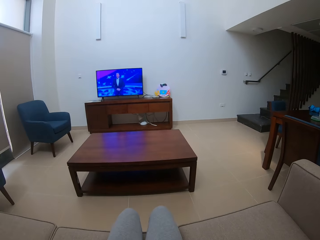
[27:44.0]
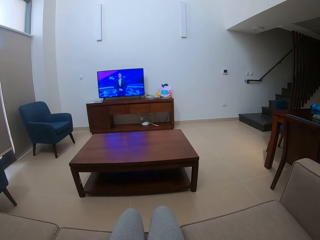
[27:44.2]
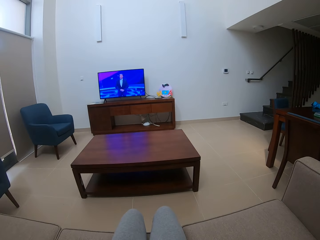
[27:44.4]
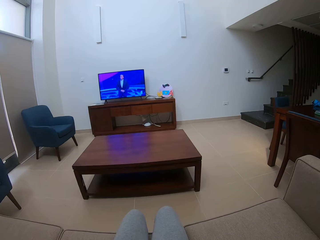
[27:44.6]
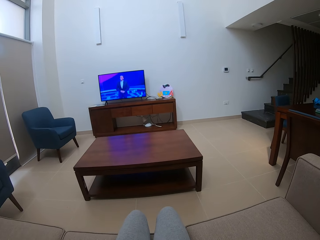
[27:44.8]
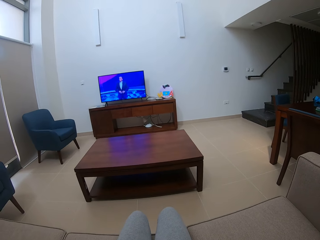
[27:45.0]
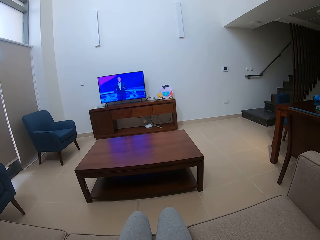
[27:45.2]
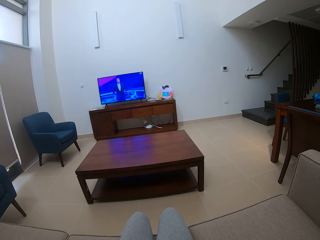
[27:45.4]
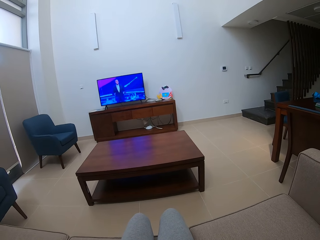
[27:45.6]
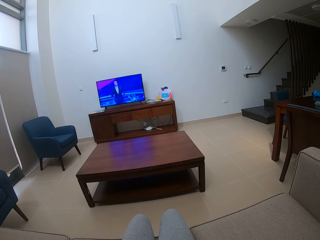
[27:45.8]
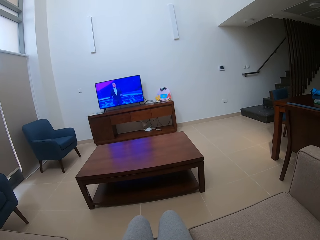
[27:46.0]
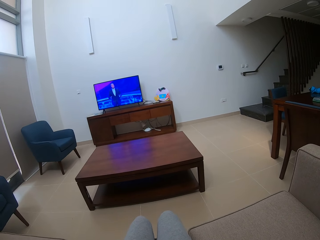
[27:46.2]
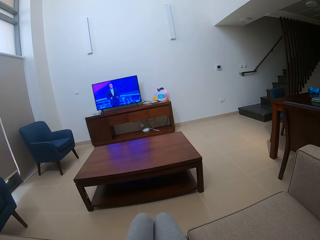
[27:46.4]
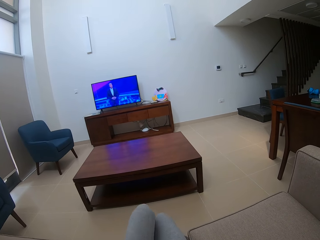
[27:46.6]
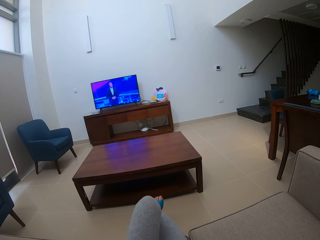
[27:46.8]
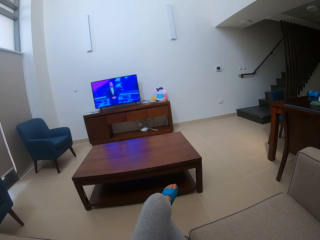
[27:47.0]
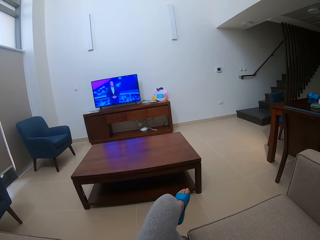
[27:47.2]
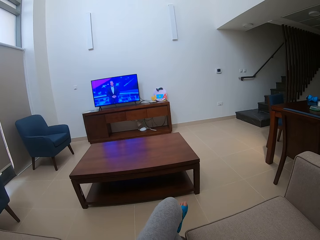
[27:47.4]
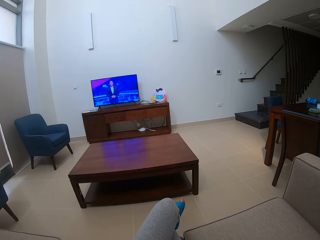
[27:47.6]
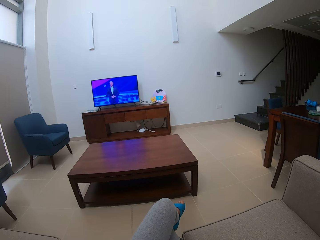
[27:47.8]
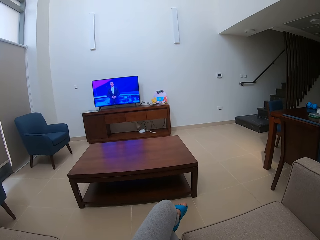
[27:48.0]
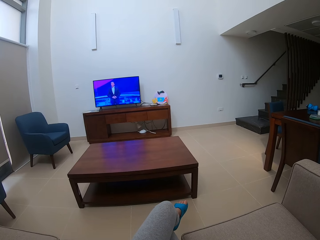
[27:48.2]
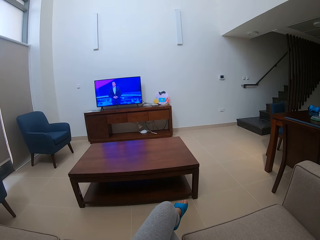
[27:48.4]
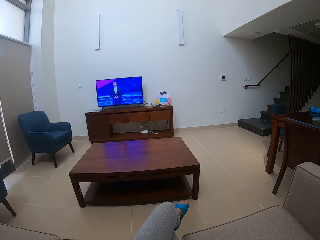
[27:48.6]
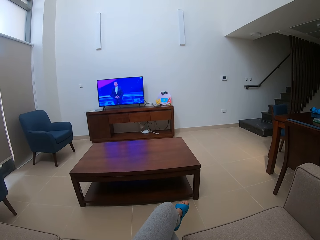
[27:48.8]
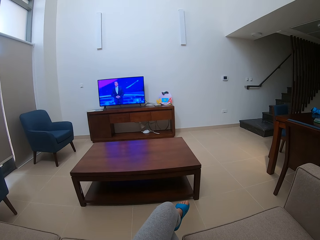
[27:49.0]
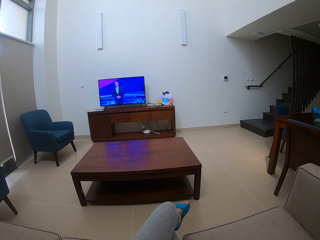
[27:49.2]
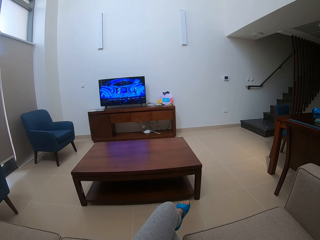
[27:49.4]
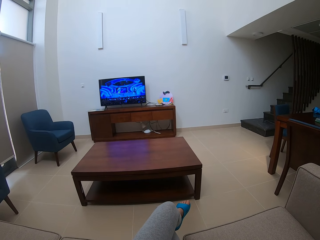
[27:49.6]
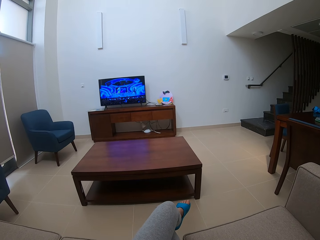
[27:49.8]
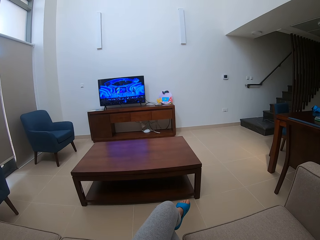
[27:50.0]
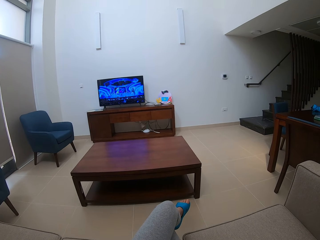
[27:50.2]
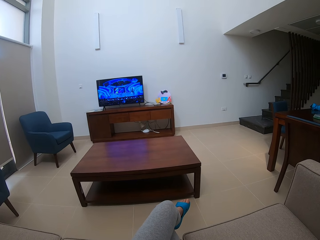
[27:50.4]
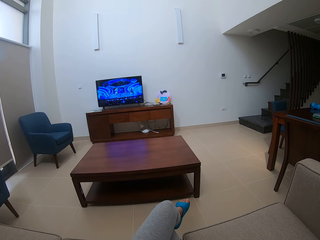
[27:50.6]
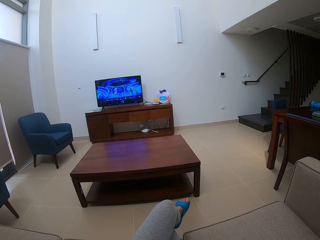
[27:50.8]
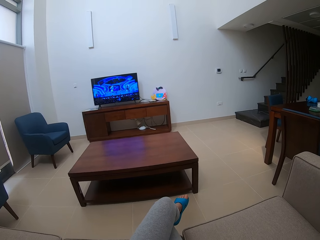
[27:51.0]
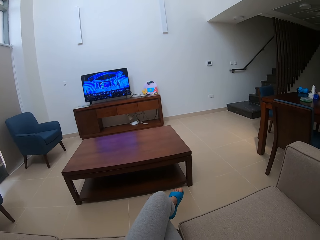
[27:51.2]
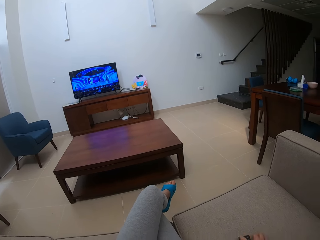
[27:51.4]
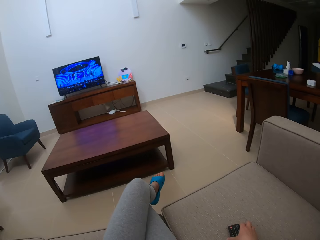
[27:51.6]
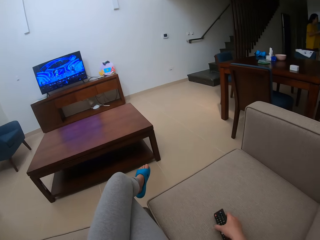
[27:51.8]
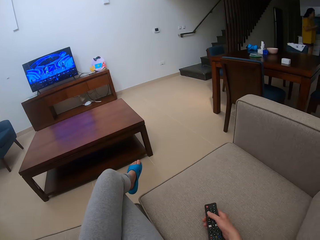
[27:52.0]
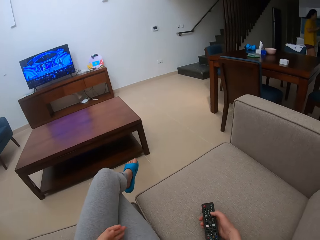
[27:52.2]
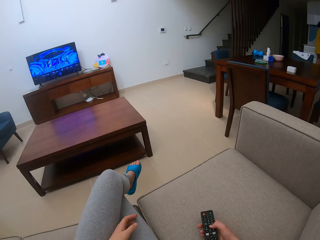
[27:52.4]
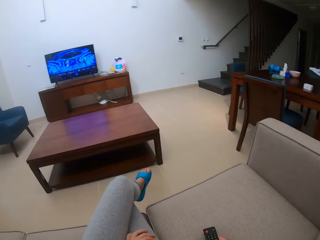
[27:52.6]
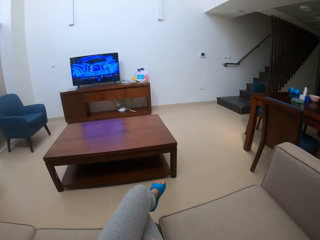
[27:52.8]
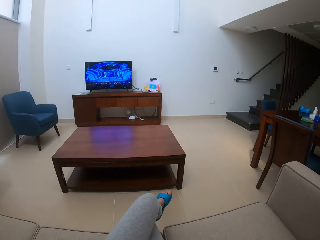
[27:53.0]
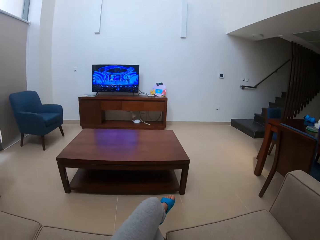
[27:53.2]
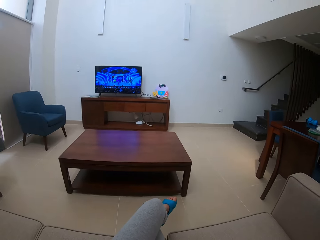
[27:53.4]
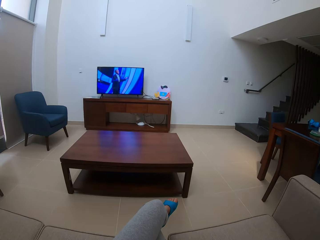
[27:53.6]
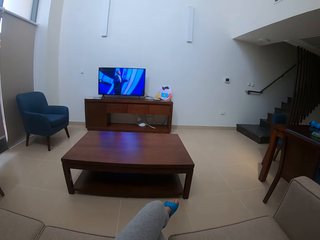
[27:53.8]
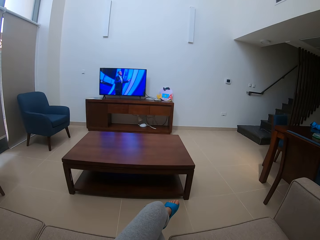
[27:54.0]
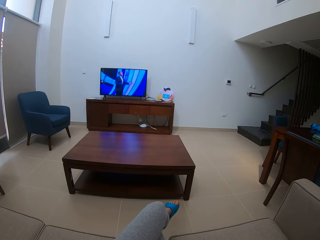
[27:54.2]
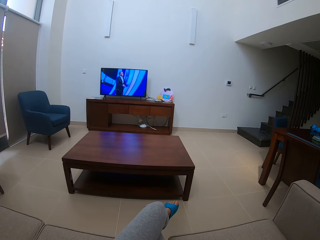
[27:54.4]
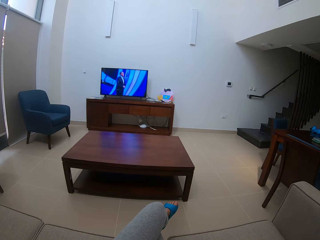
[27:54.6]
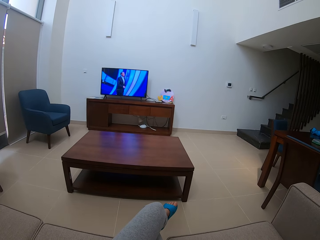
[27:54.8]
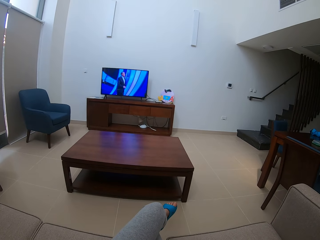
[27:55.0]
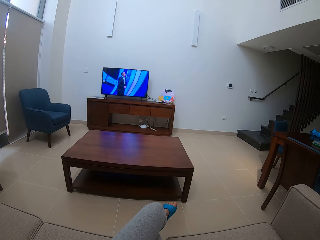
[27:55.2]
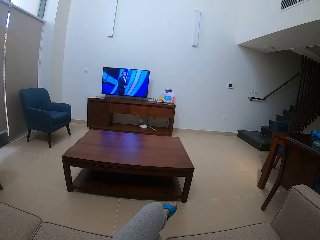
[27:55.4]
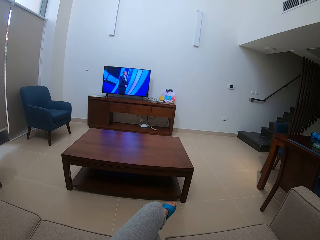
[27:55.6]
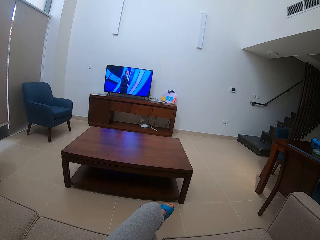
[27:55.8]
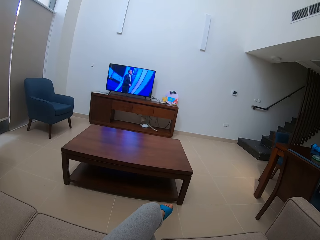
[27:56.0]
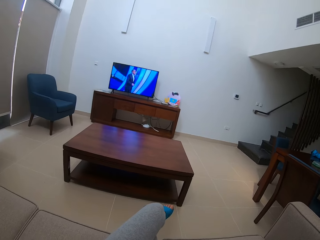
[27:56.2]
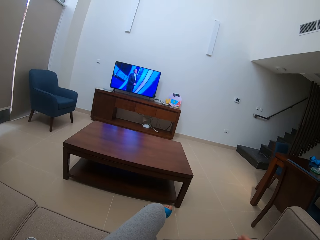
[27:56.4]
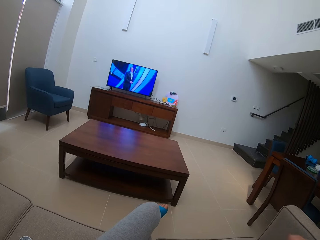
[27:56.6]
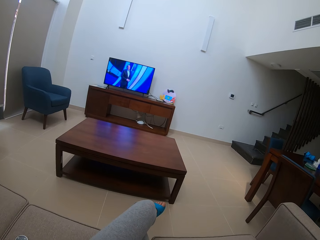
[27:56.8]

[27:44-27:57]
The camera wearer looks around. They move the leg. They pick up the remote from the sofa. A woman walks around. The camera wearer looks around.

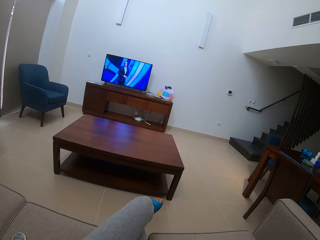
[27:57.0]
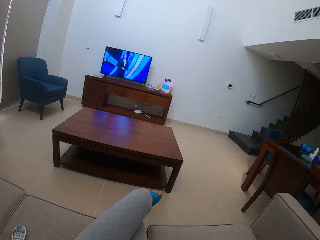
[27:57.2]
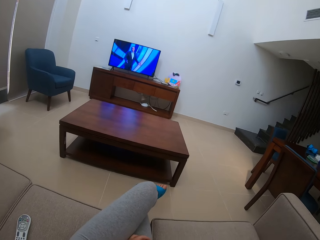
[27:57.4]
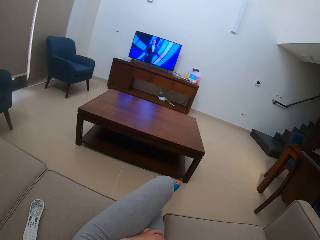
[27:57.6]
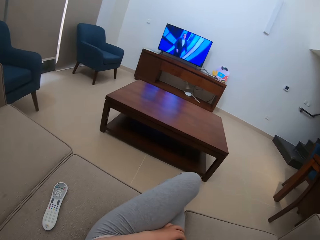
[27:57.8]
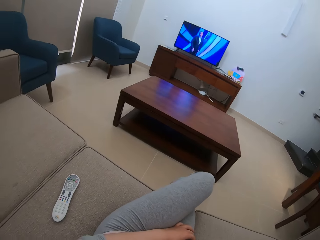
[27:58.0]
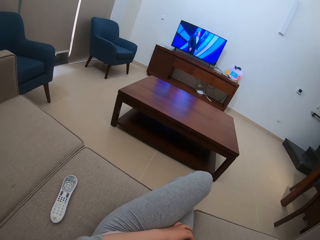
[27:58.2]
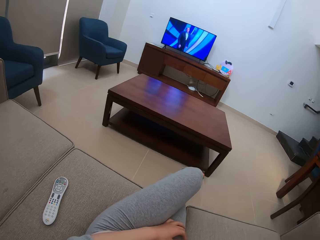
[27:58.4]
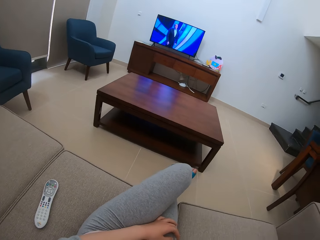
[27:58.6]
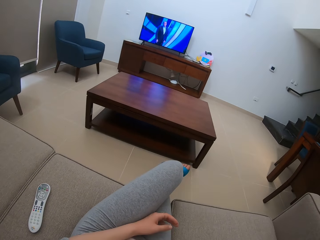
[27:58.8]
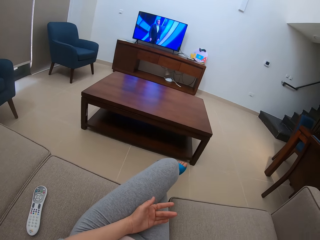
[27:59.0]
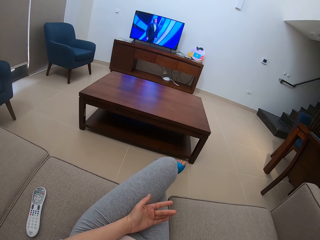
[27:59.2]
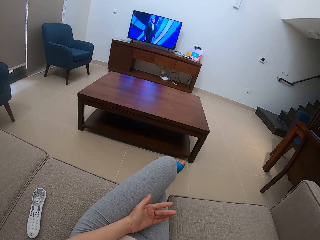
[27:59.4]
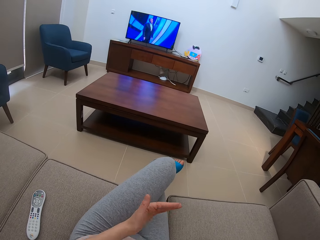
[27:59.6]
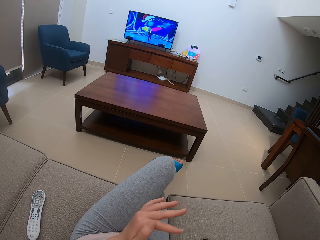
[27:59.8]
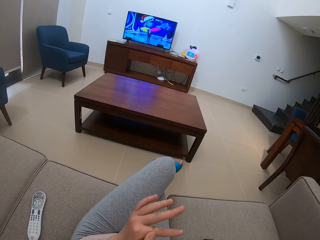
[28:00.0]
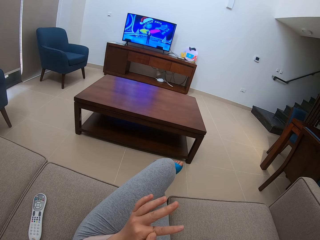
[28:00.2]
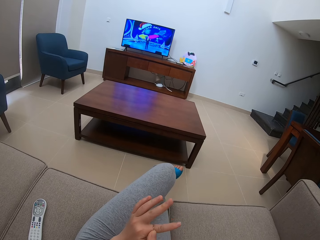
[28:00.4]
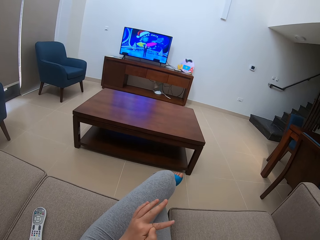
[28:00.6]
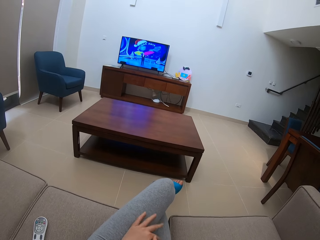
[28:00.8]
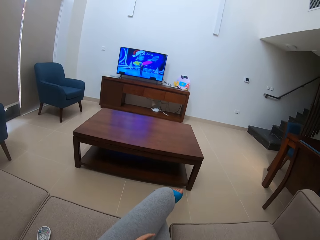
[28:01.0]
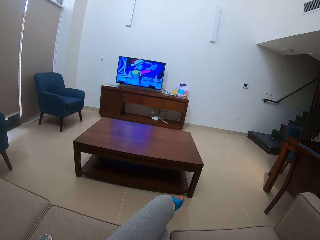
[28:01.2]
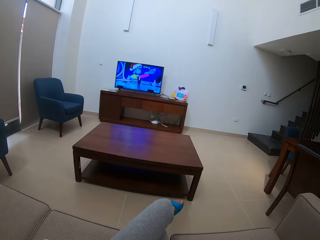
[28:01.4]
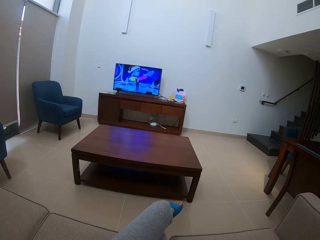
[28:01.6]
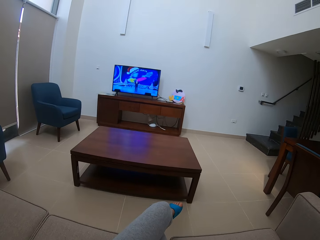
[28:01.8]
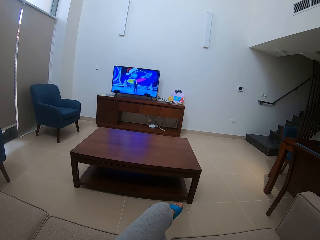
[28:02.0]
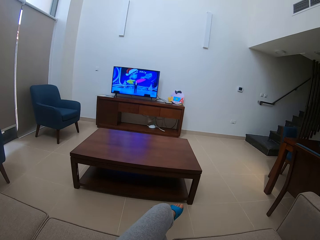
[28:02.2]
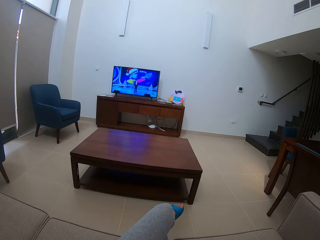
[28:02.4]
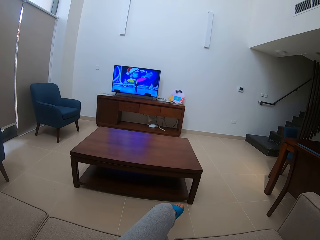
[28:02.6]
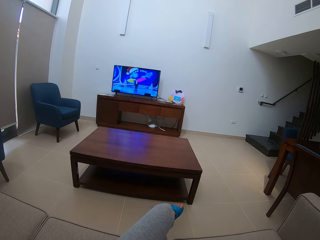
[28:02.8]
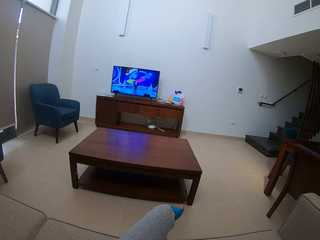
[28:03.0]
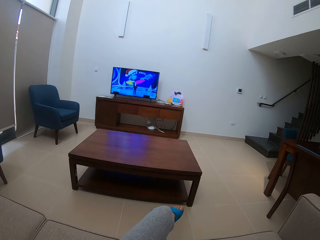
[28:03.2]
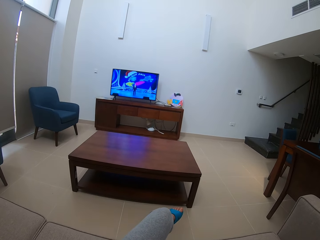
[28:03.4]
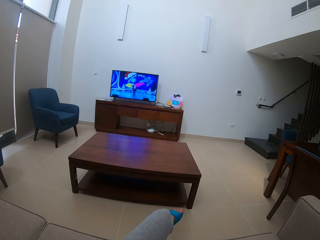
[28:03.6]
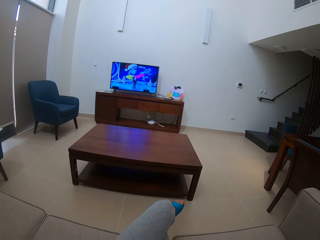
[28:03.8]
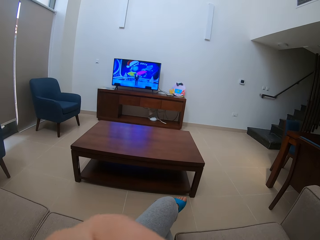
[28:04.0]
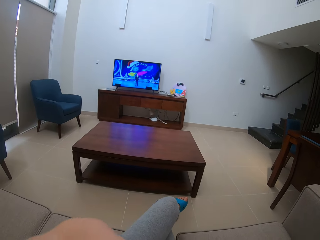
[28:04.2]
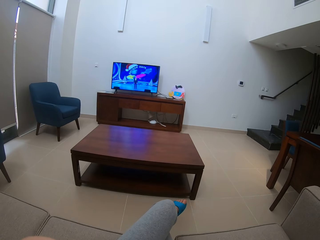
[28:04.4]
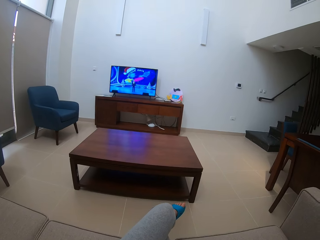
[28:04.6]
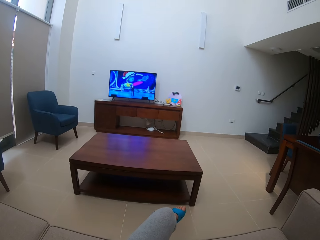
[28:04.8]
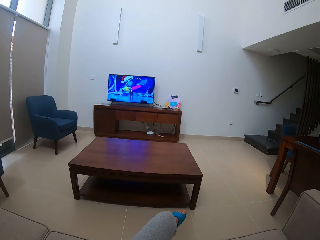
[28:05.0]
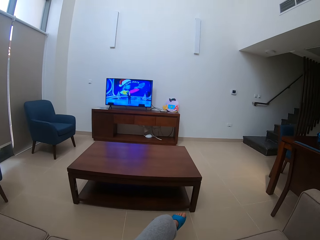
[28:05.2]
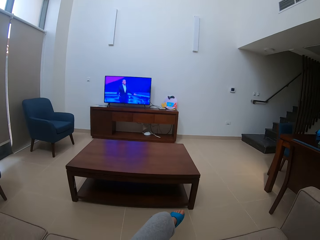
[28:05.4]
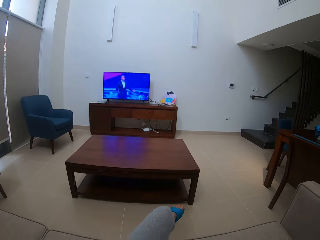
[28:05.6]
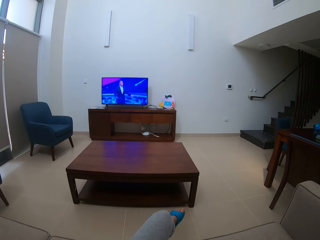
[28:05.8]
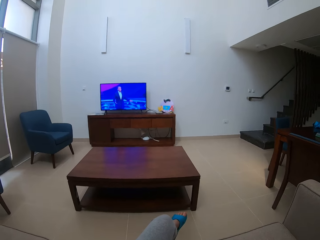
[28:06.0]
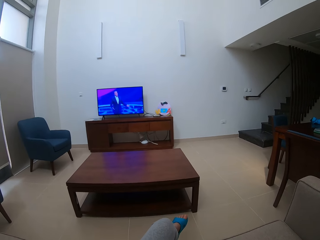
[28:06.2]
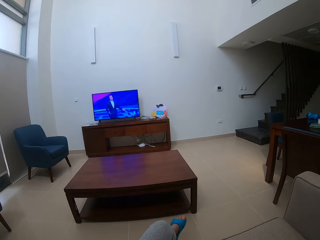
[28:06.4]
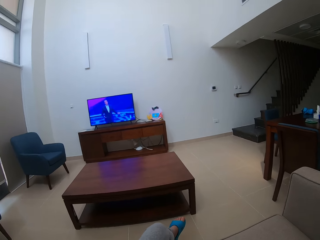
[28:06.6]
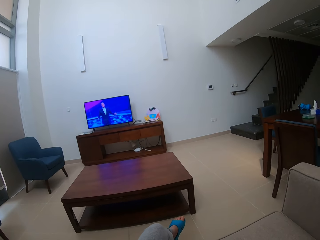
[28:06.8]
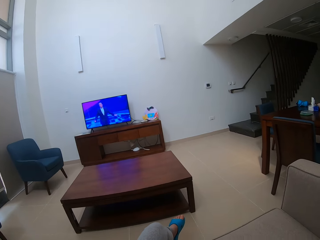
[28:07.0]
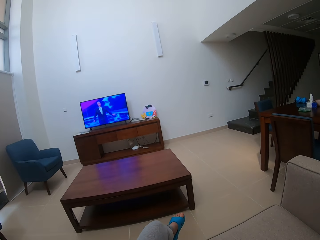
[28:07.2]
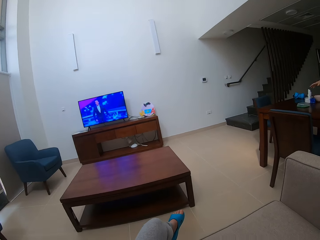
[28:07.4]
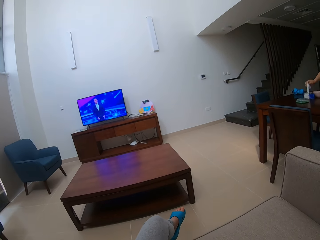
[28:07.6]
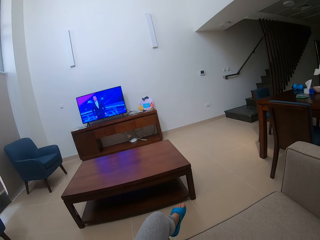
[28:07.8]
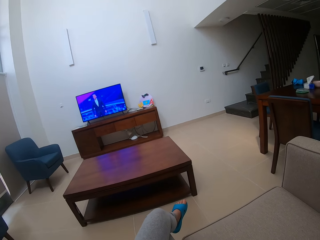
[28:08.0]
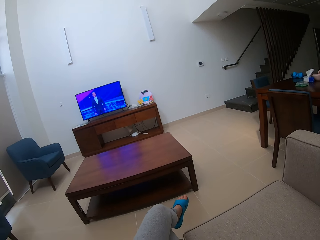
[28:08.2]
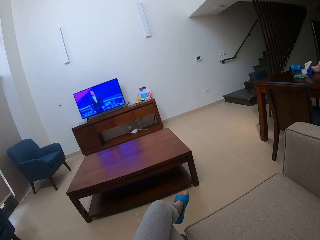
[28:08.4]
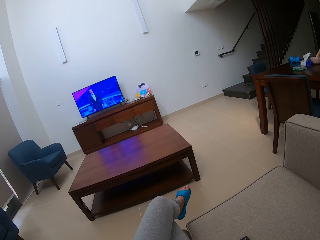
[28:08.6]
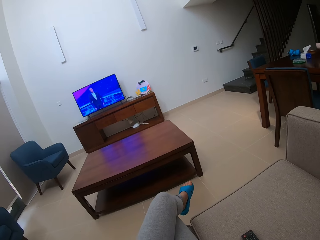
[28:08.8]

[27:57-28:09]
The camera wearer puts the remote on the sofa. They move the hand. They look around.
